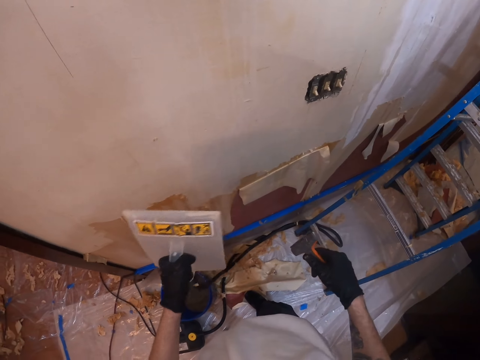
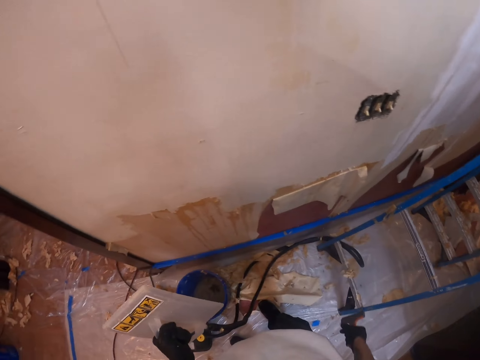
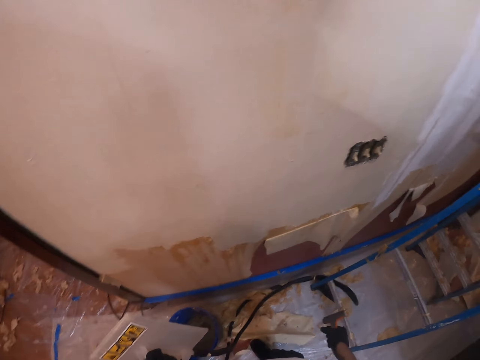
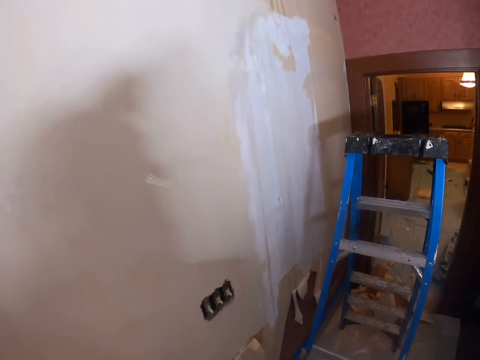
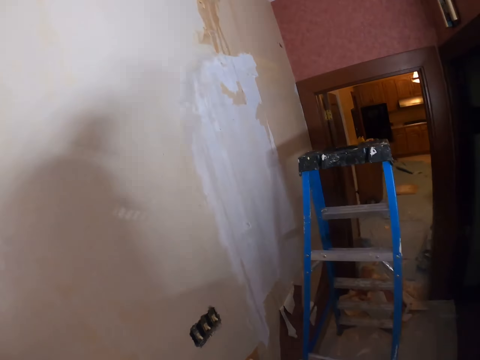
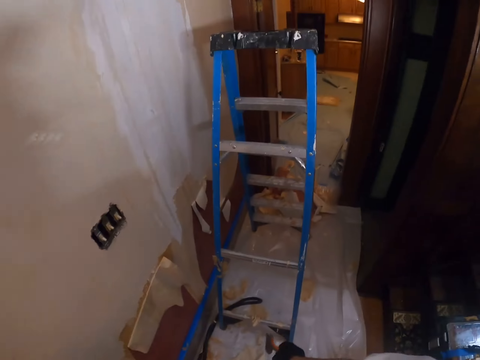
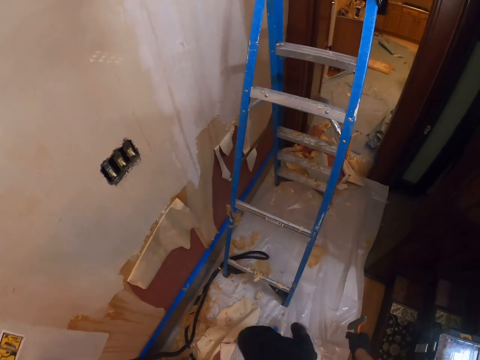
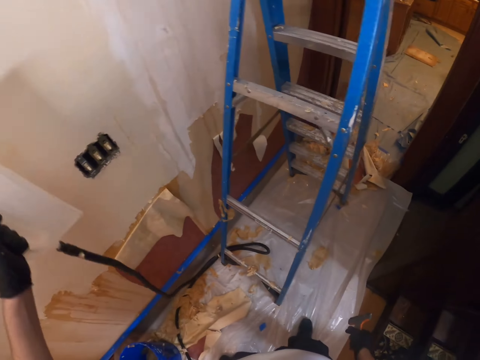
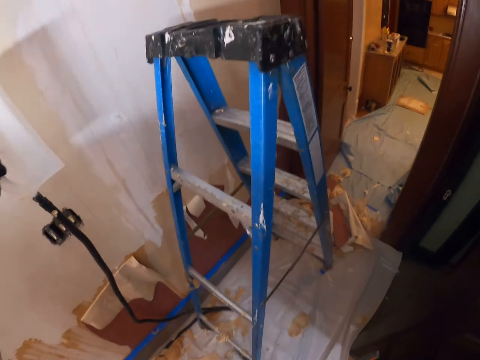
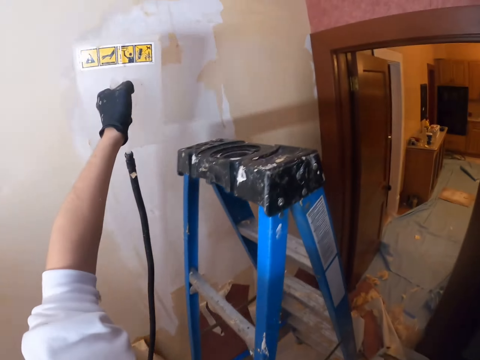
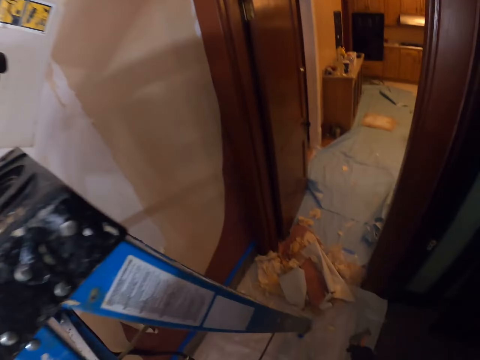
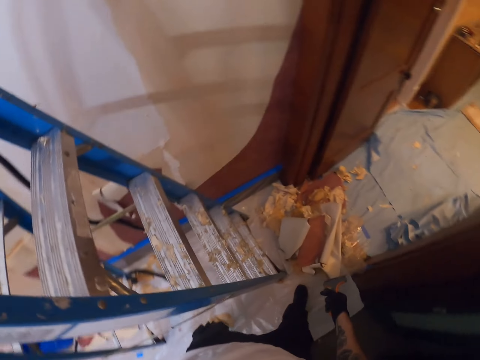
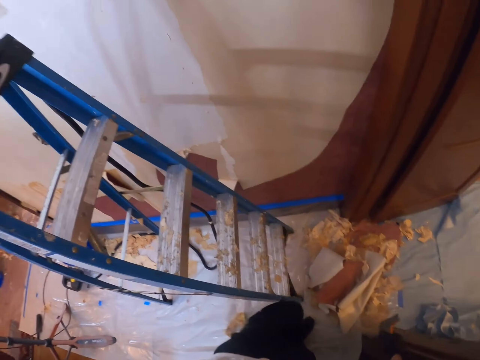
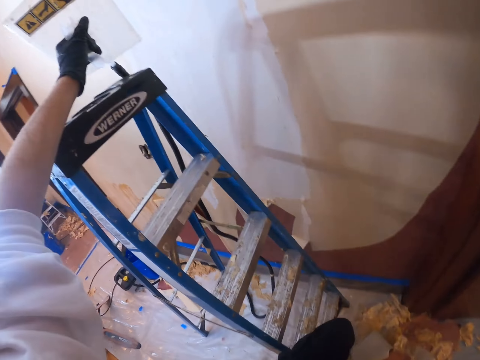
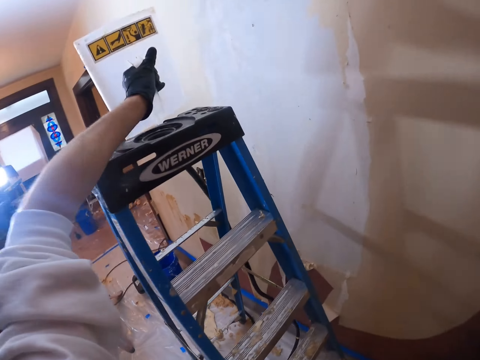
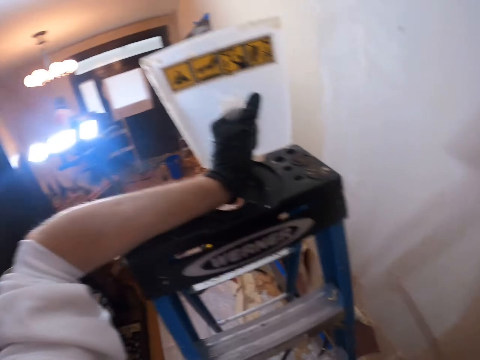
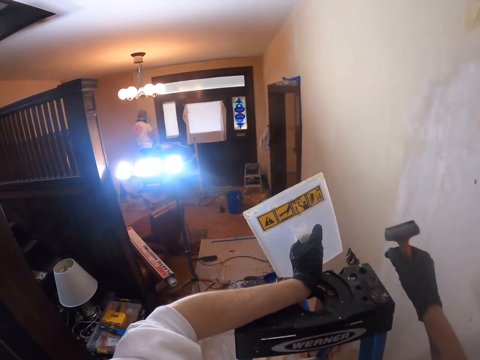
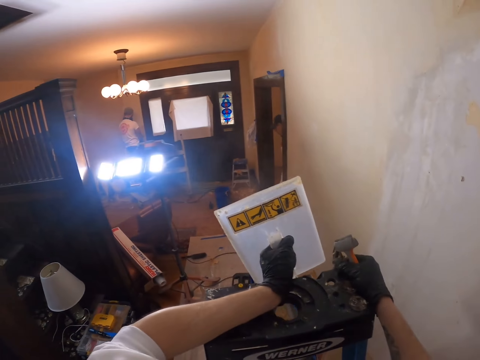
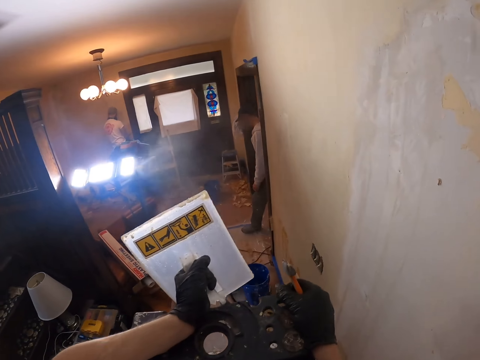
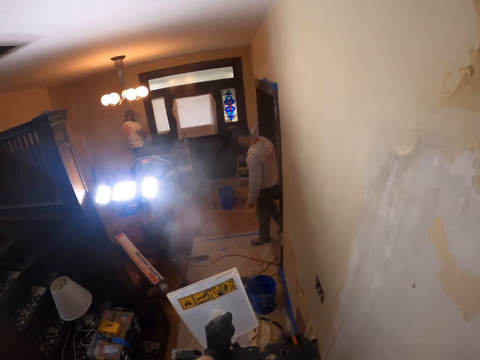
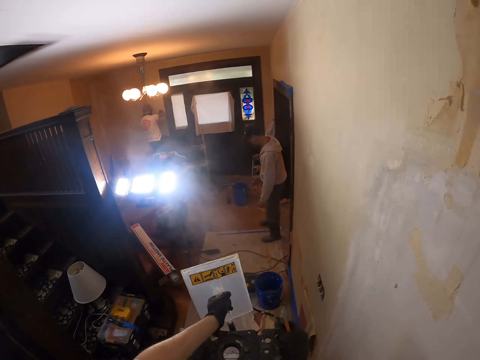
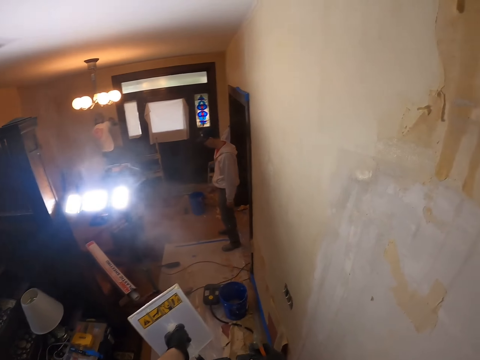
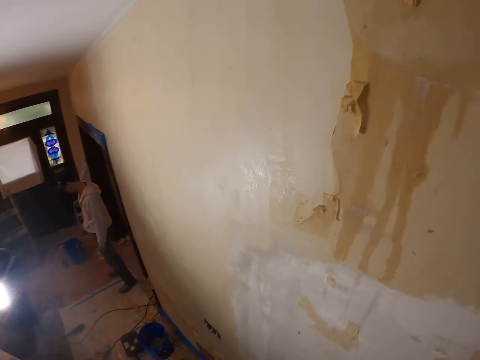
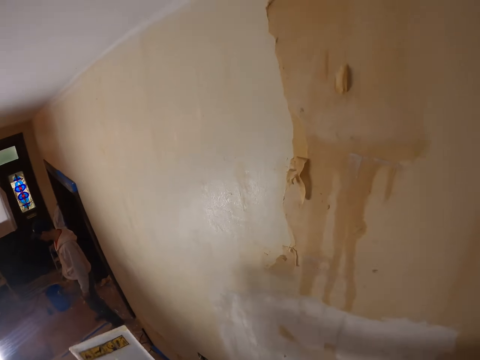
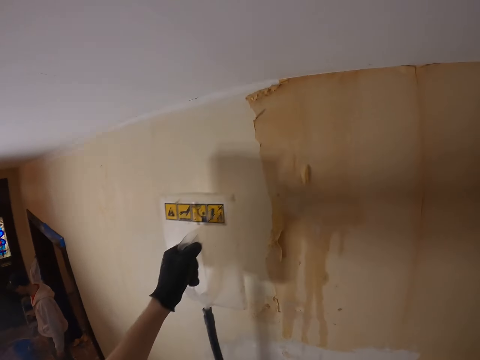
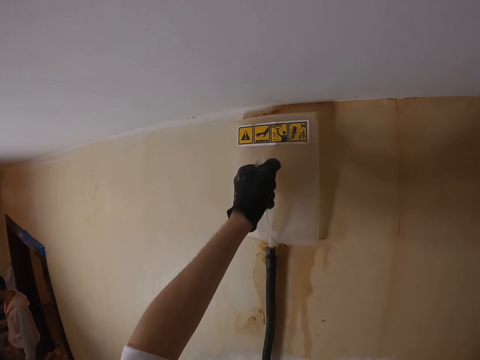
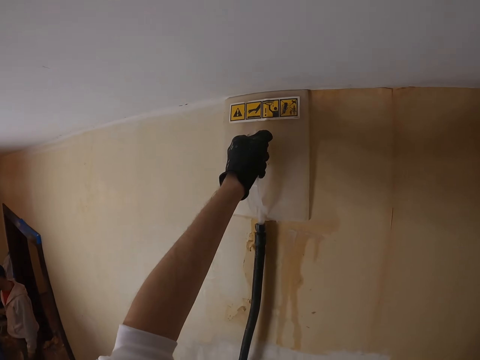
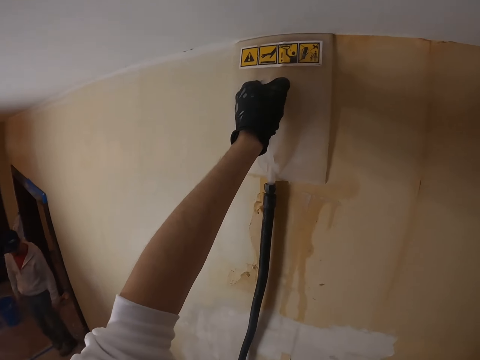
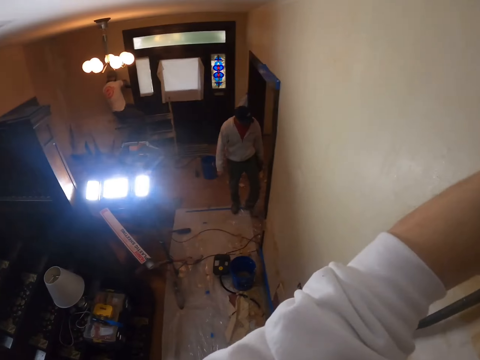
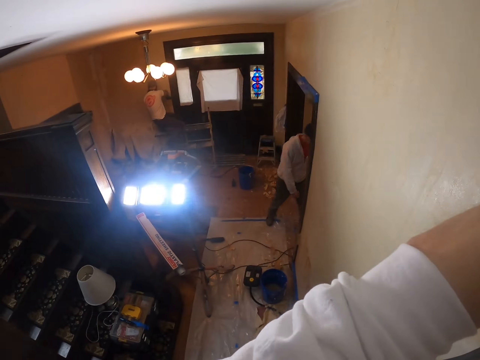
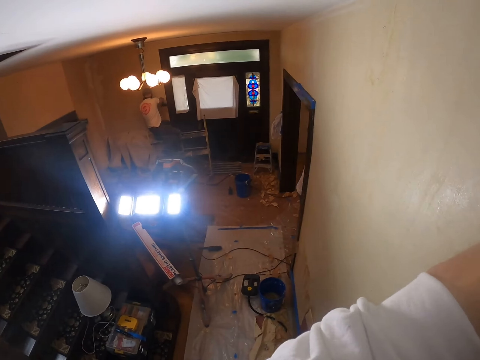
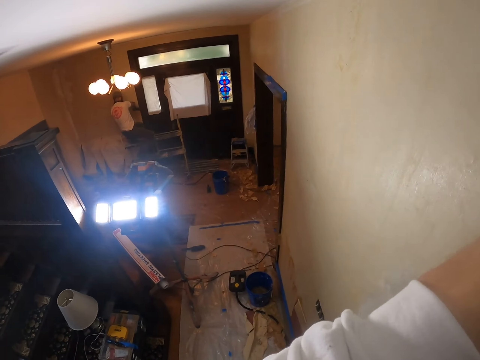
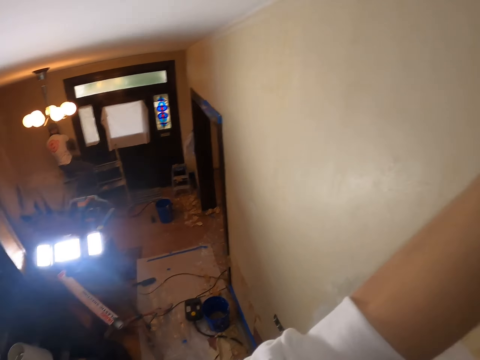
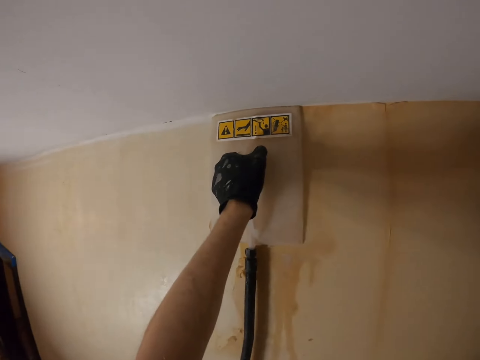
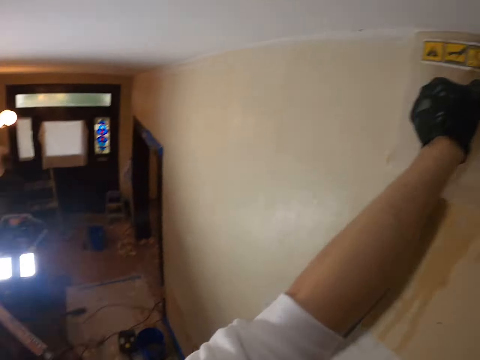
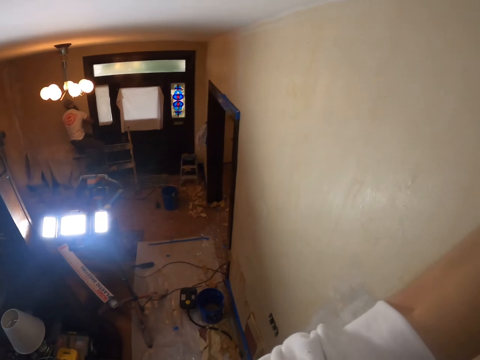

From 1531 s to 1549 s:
The camera wearer removes wallpaper glue on the wallpaper steamer. They drop both hands. They look around. They look at the ladder. They walk in the room. They lift the plastic float. They walk around. They climb the ladder. They hold the ladder with the left hand. They climb the ladder. They look around. They lift the plastic float. They place the plastic float on the wall. They hold the wallpaper steamer on the wall. They look around. They look at a man.

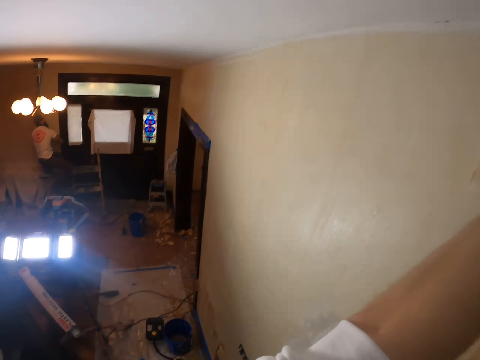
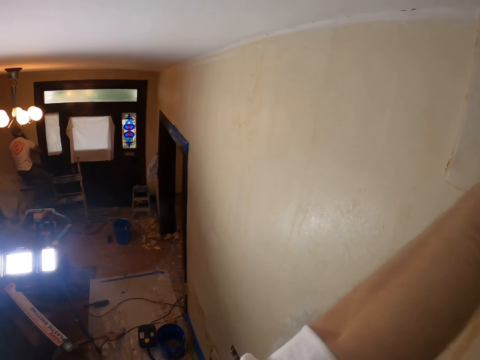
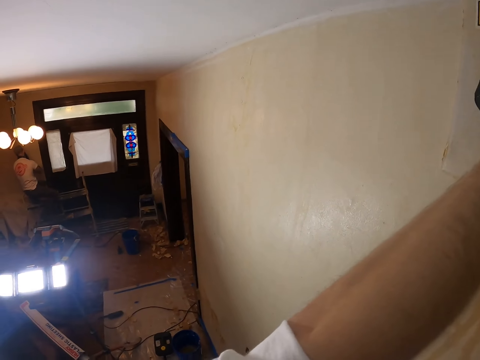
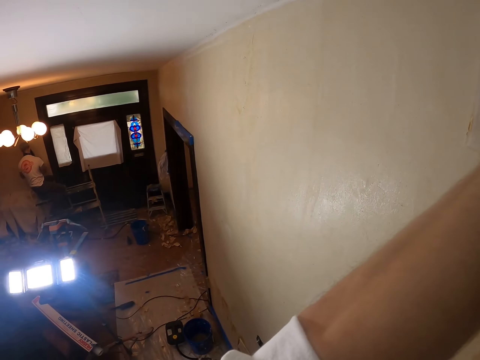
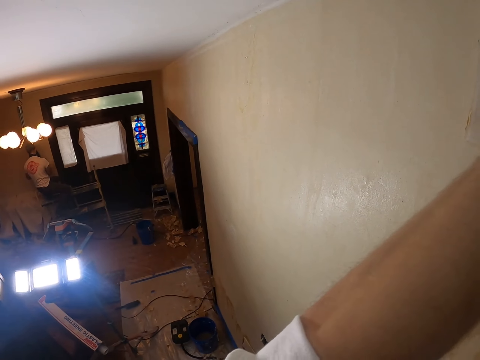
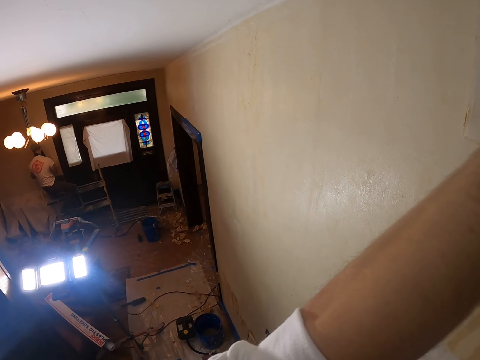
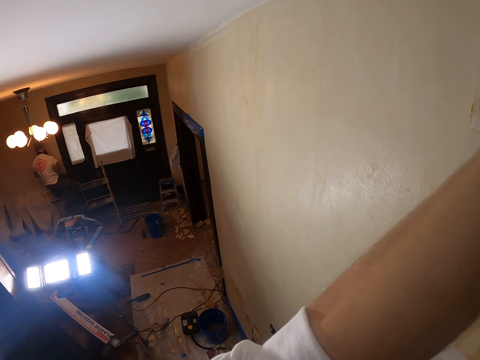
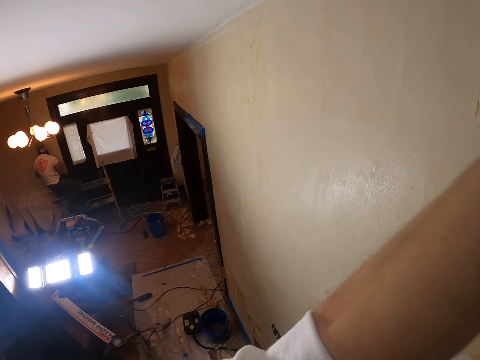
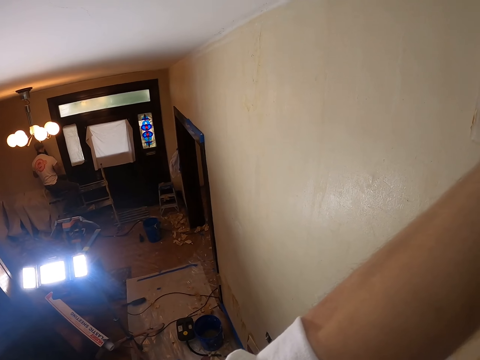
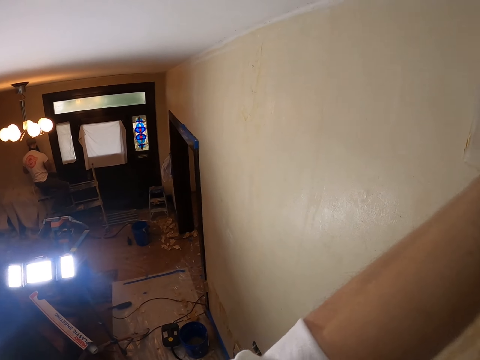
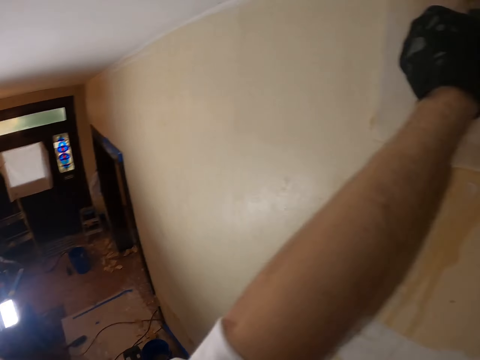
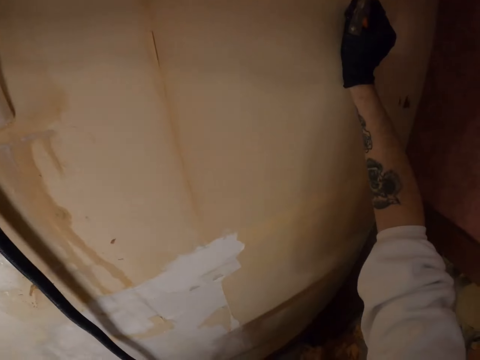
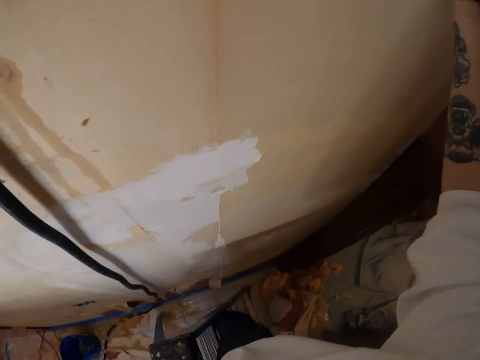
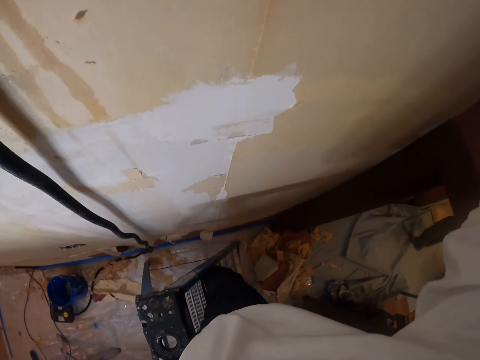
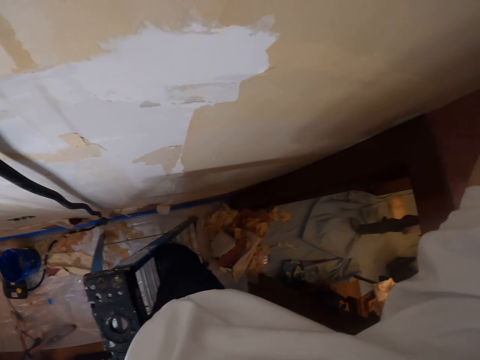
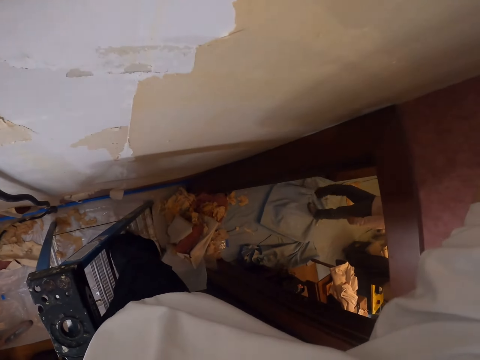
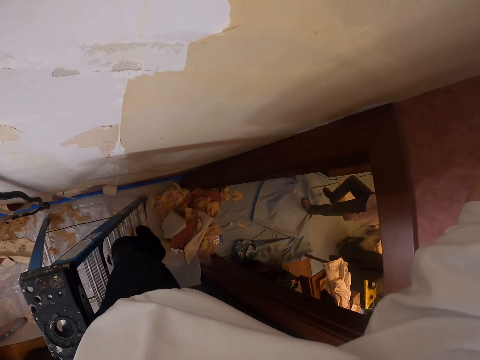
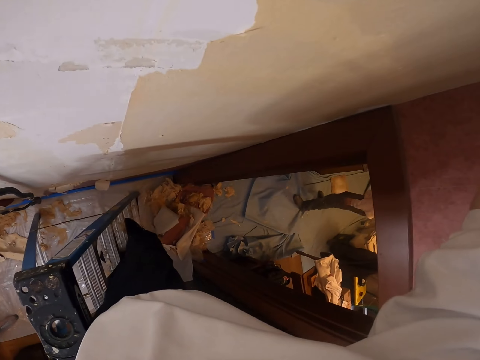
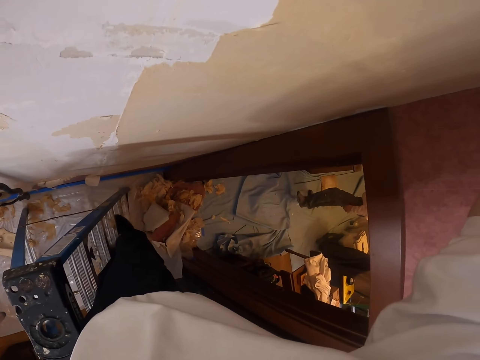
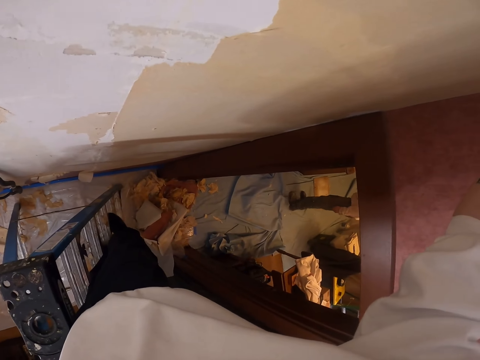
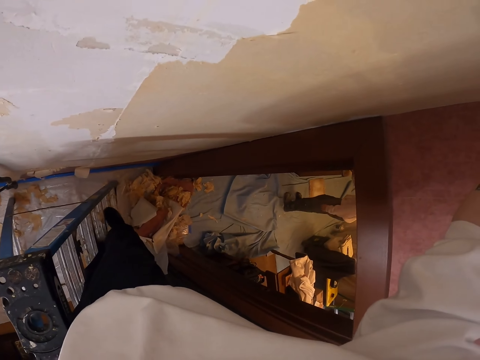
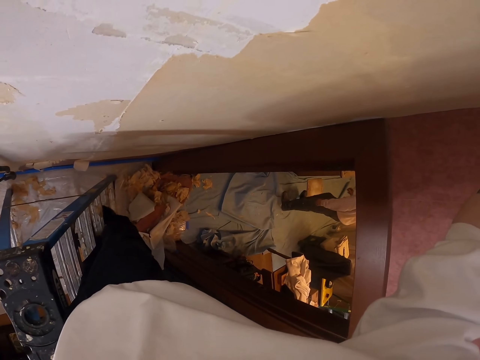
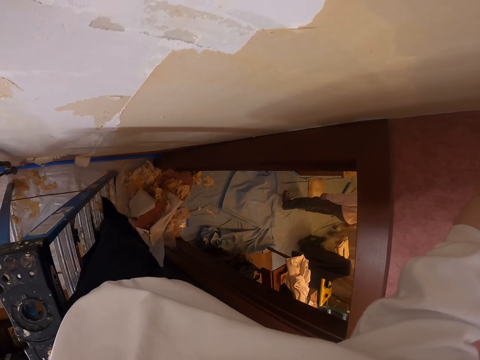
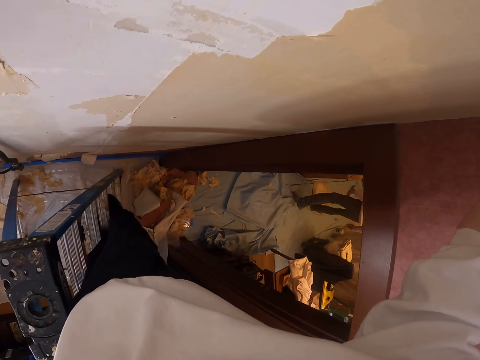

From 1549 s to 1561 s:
The camera wearer looks down. He hits his leg on the ladder. He shakes the right leg.
